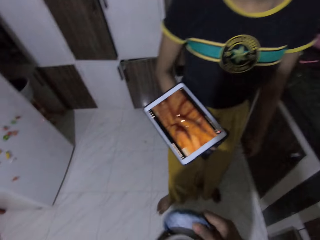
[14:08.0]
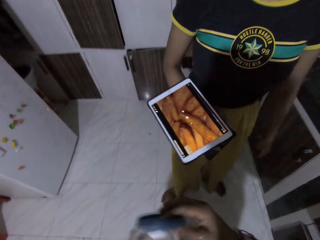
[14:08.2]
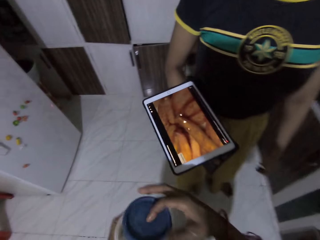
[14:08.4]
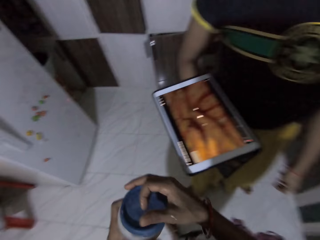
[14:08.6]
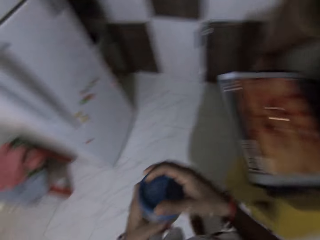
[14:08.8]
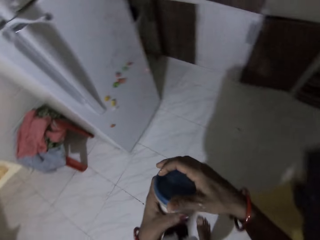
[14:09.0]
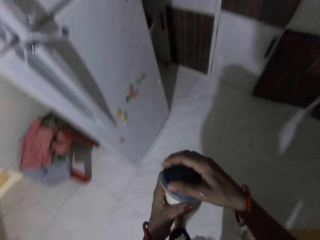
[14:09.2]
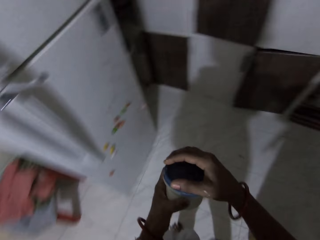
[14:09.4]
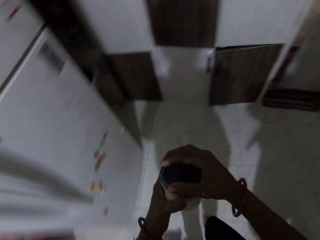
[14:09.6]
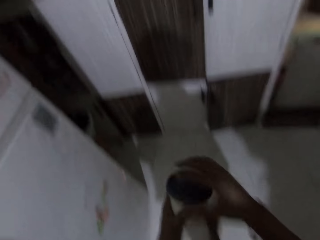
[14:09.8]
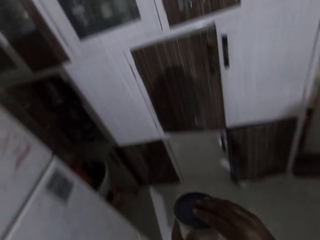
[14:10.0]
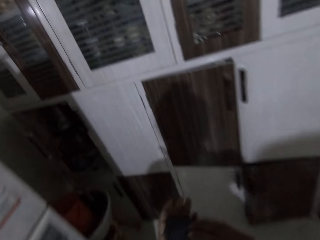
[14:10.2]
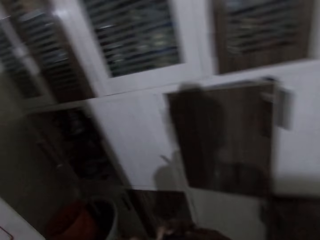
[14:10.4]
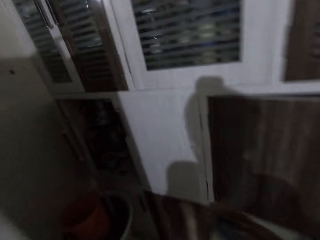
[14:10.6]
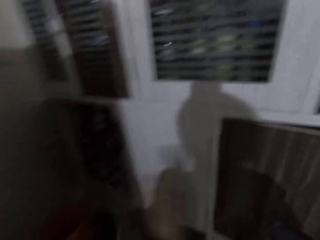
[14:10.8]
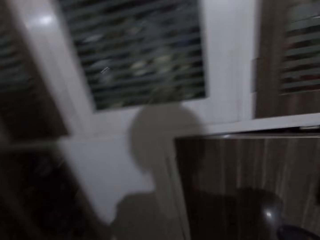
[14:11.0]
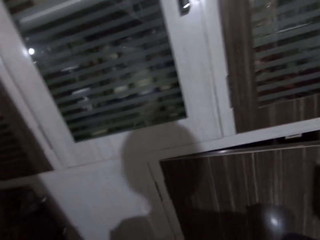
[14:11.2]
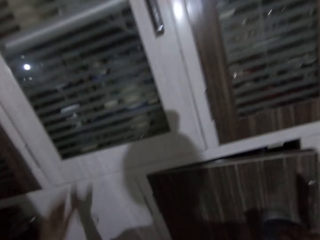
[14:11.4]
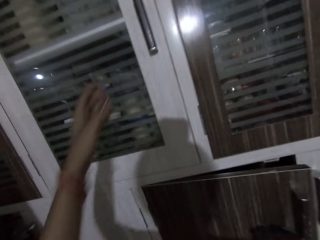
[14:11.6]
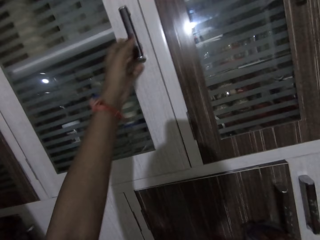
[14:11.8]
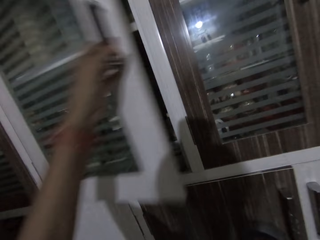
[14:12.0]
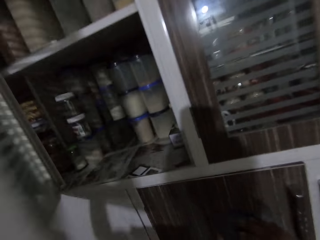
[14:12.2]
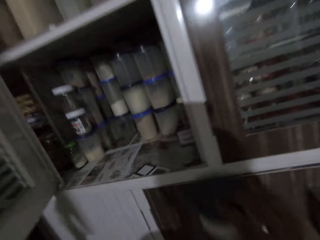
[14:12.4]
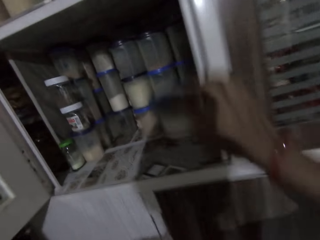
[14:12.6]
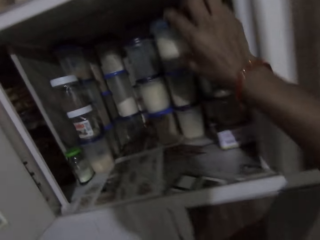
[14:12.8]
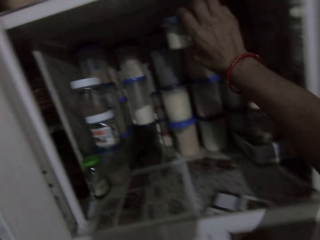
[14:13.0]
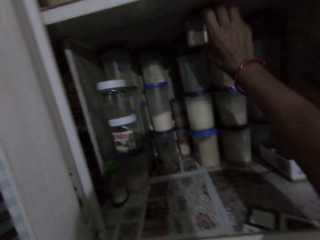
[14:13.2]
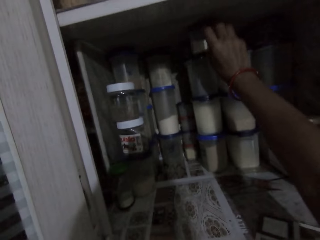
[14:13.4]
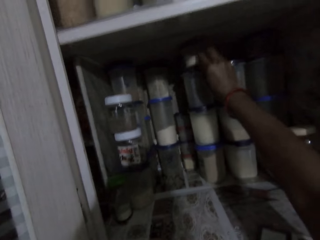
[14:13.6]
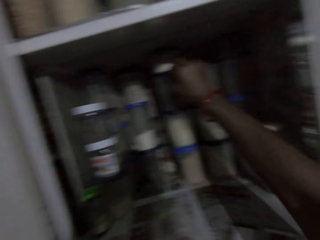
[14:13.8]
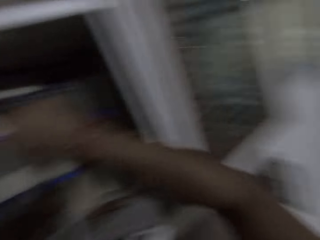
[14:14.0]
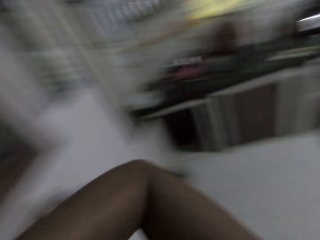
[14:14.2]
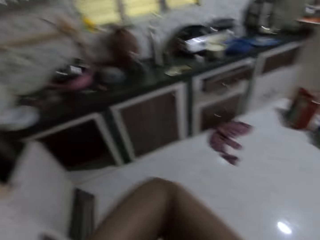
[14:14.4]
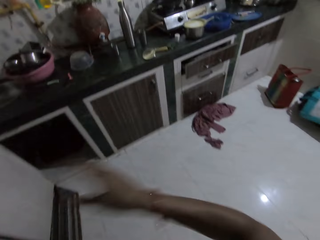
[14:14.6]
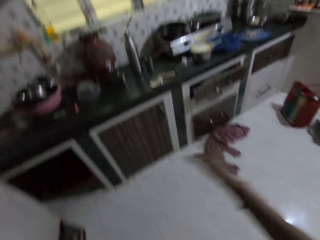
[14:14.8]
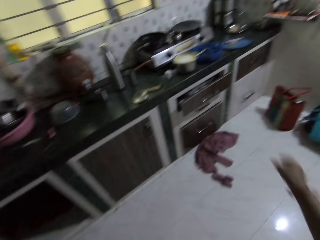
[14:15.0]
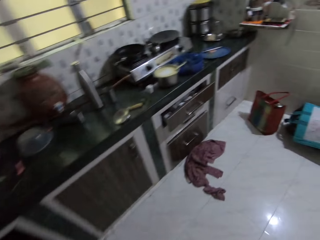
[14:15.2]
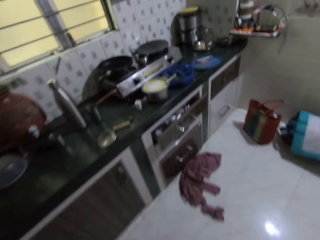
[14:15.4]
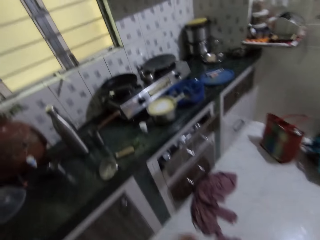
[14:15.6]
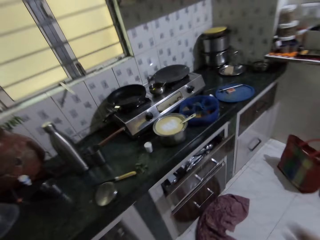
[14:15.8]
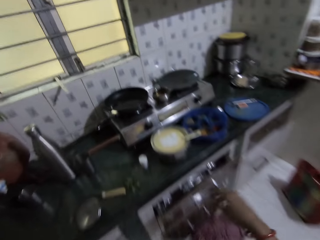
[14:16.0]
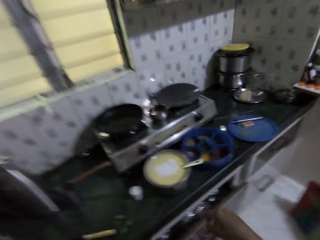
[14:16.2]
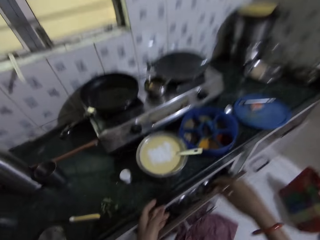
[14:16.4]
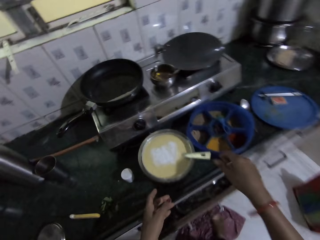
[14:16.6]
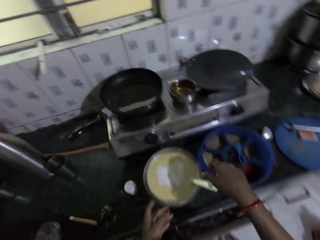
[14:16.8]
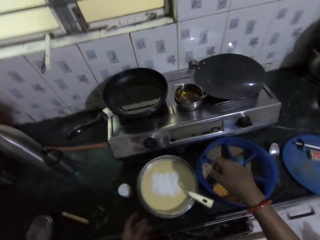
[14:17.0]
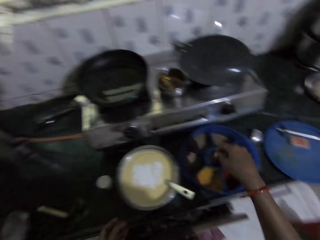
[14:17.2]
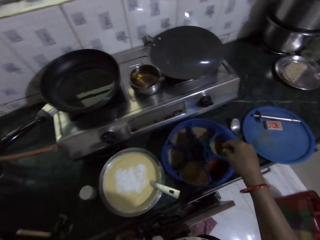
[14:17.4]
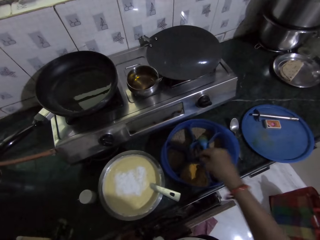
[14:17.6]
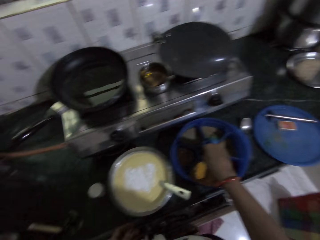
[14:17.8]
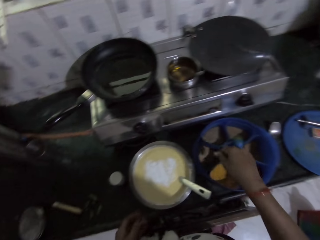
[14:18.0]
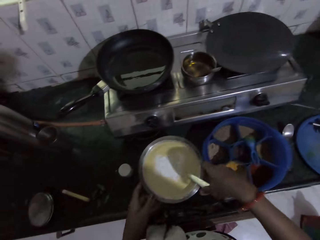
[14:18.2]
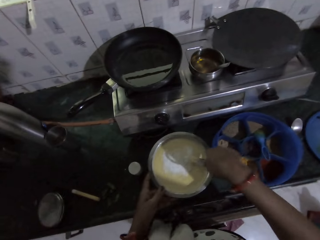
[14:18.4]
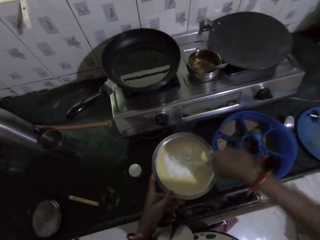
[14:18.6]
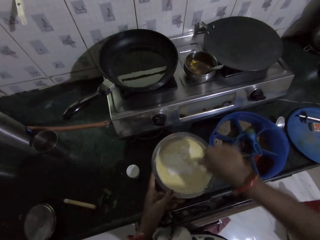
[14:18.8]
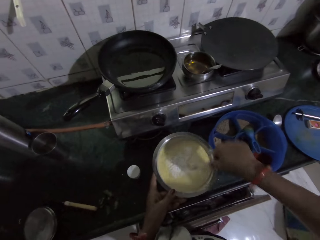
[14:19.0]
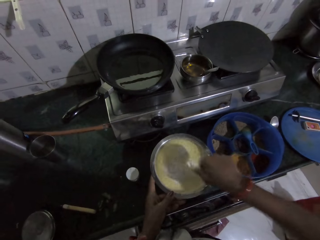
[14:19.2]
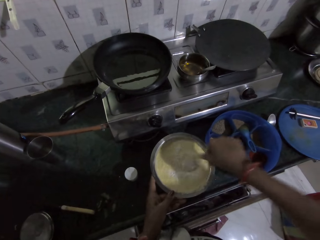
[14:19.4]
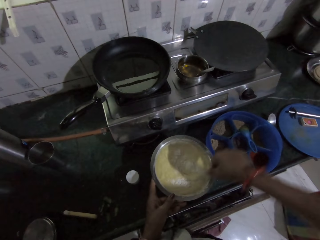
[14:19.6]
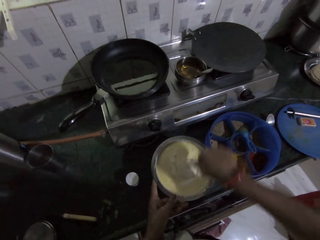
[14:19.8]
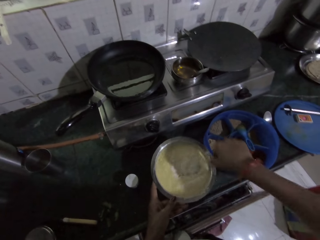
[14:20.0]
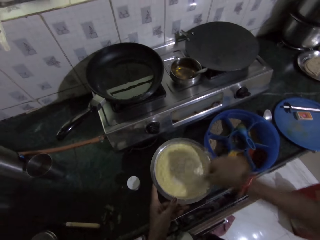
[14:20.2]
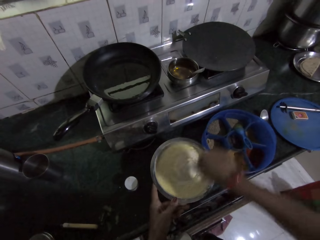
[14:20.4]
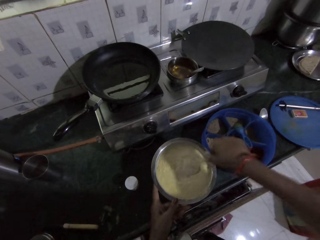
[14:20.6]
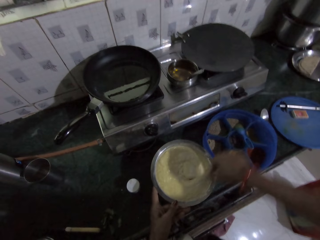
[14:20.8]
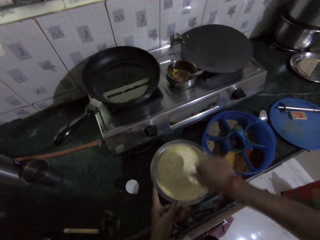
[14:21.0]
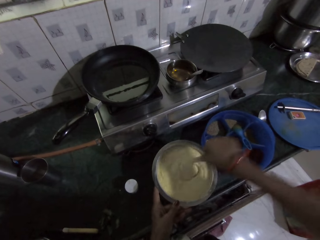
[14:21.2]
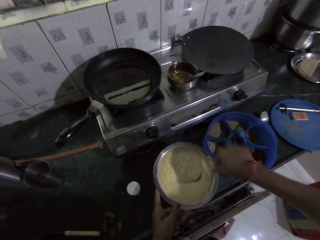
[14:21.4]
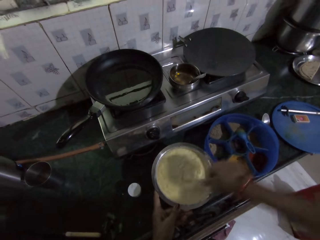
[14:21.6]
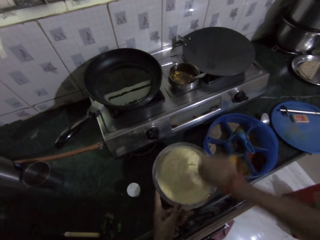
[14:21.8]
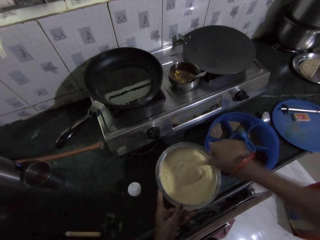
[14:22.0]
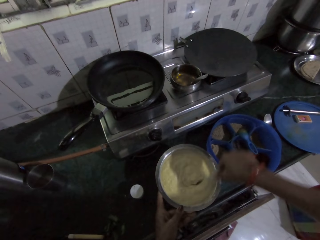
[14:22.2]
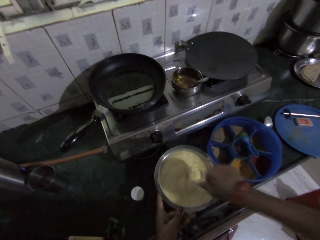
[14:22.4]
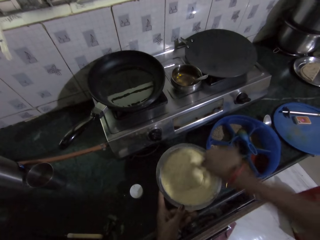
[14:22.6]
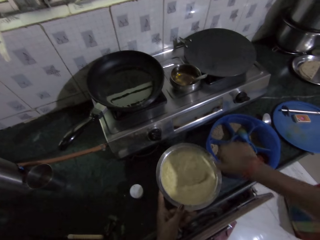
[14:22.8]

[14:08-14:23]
A girl interacts with the camera wearer. The camera wearer takes the lid from her left hand with her right hand. She covers the container in her left hand with the lid in her right hand. She takes the container from her left hand with her right hand. She opens the cupboard with her left hand. She drops the sugar in the cupboard with her right hand. She walks around. She holds the bowl on the countertop with her left hand. She holds a spoon in the bowl of pap with her right hand. She mixes the pap in the bowl on the countertop with the spoon in her right hand.

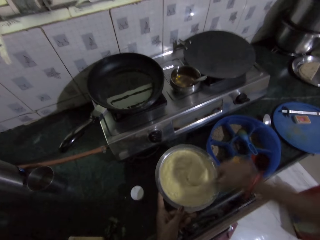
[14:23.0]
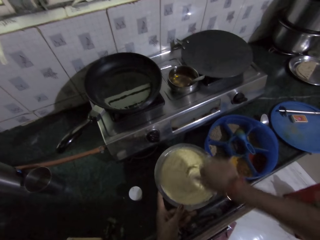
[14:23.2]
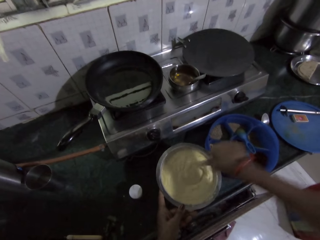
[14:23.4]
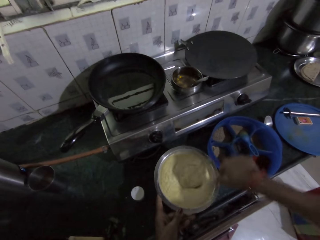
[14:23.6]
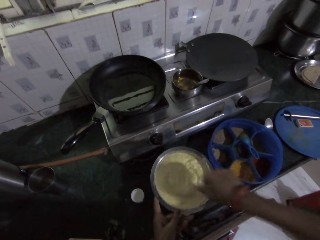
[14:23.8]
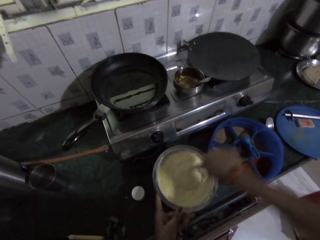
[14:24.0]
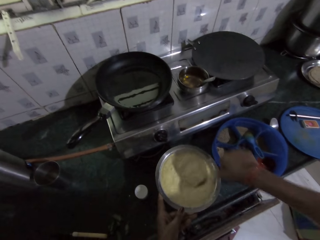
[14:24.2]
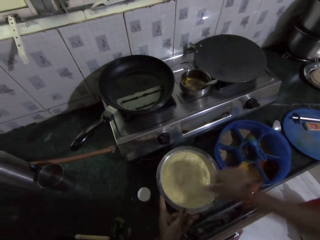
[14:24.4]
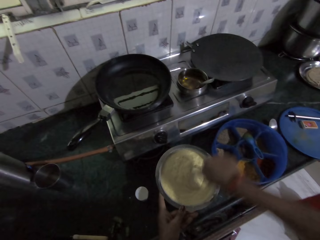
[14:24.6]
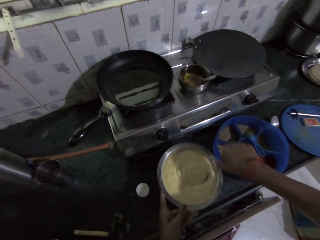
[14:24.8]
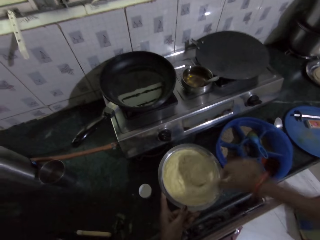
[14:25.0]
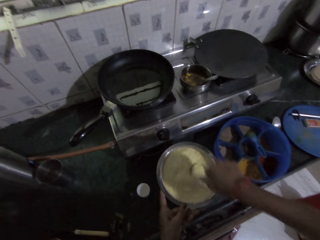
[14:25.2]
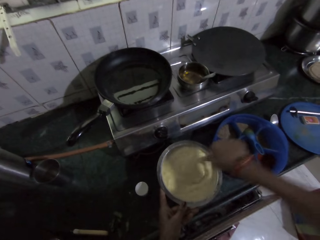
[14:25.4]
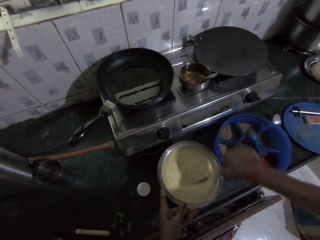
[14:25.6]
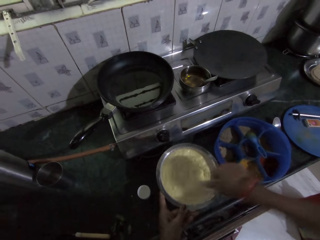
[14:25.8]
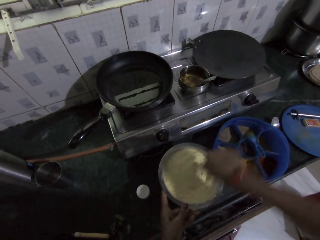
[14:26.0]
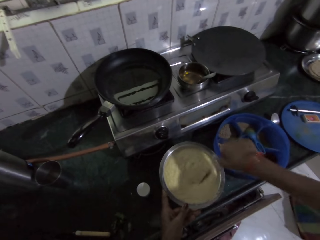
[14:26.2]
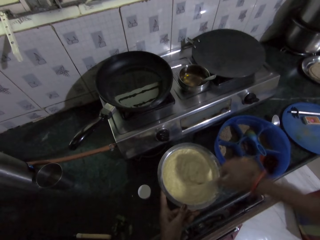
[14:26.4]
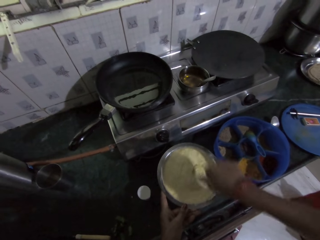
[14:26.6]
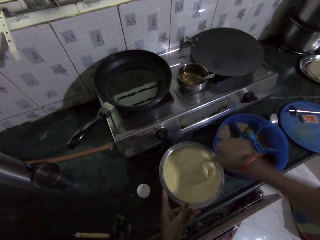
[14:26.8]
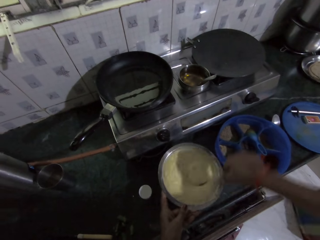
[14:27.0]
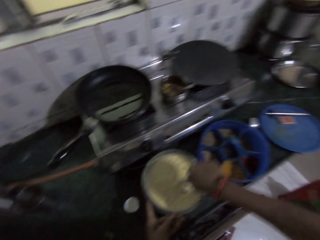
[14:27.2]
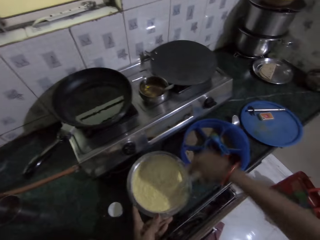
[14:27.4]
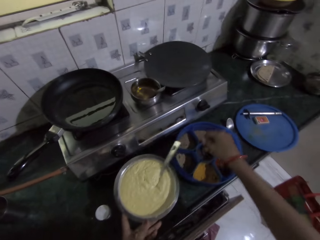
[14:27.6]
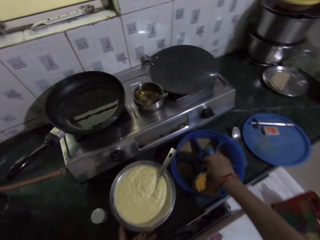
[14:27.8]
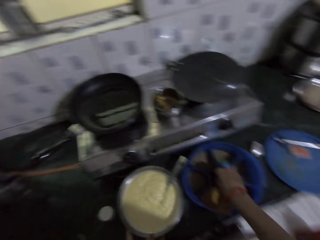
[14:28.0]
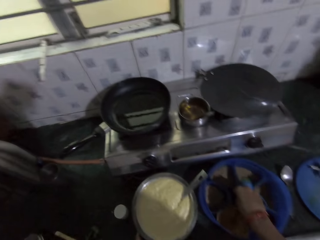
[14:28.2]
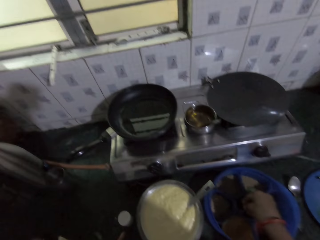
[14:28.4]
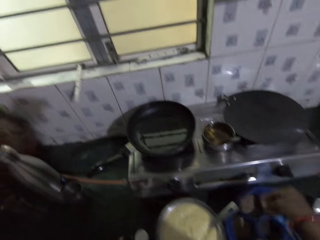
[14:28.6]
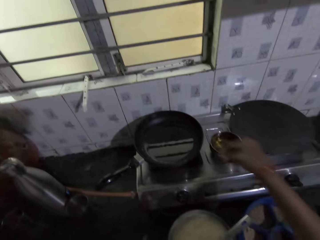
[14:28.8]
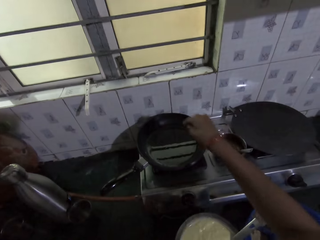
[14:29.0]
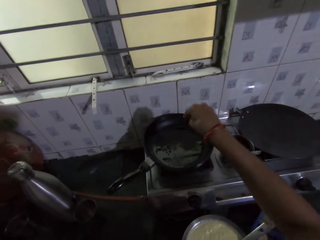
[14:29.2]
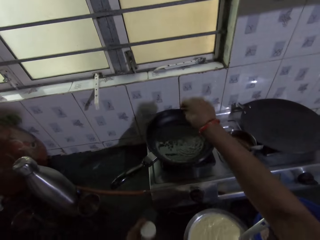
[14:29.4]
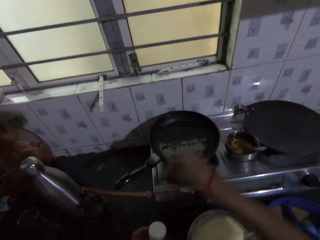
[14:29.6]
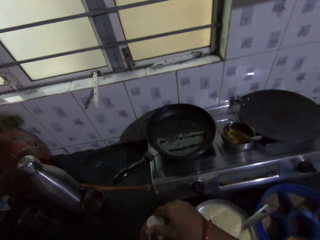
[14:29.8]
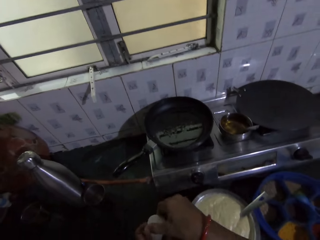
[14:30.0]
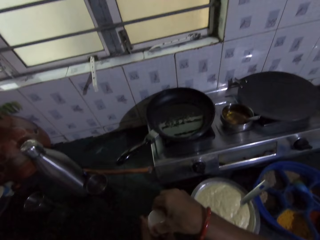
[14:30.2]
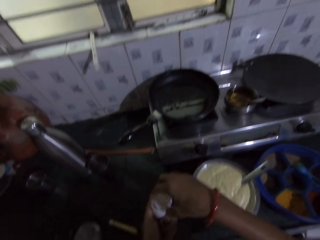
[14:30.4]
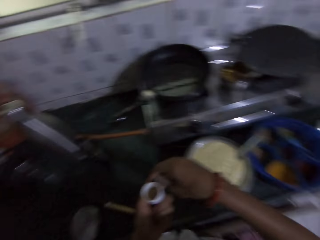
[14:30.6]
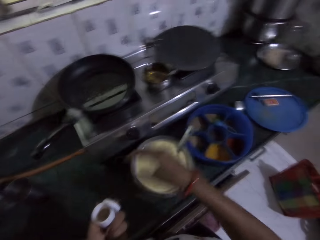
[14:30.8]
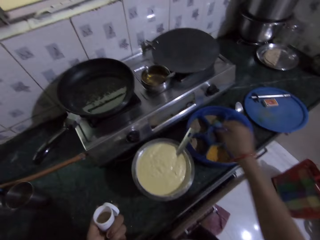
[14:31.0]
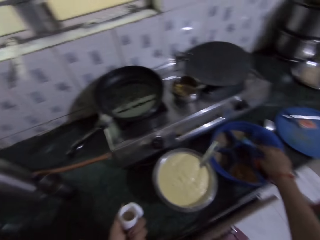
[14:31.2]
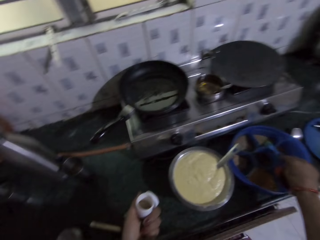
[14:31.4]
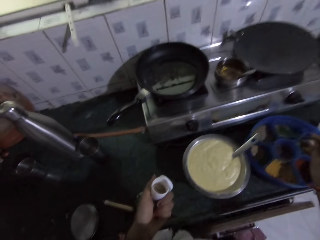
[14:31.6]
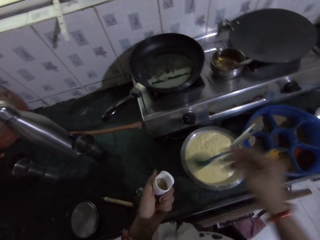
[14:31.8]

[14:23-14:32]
The camera wearer takes some spice from a container on the countertop with her right hand. She puts the spice in the cooking pan on the cooker on the countertop with her right hand. She opens a container in her right hand with her right hand. She passes a lid of the container from her right hand to her left hand. She takes a spoon in the container on the countertop with her right hand.
